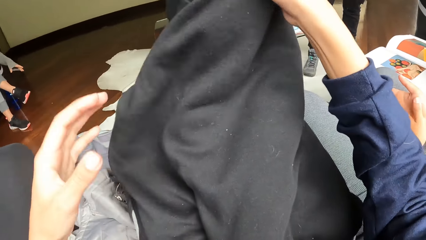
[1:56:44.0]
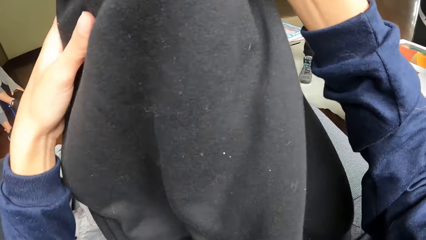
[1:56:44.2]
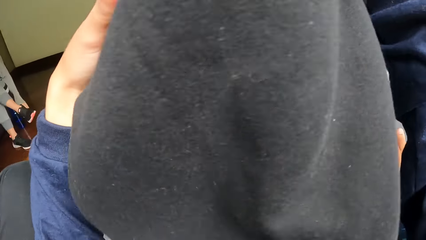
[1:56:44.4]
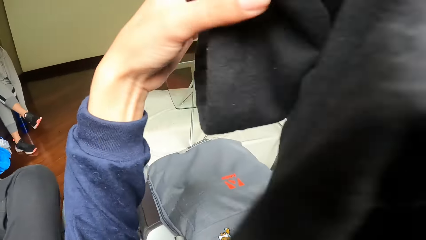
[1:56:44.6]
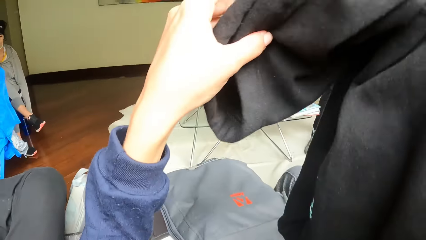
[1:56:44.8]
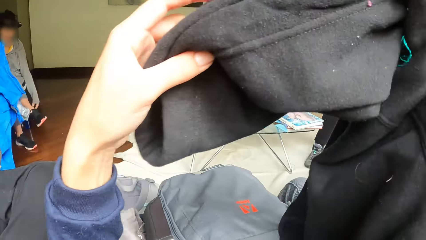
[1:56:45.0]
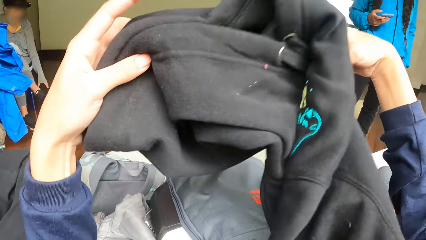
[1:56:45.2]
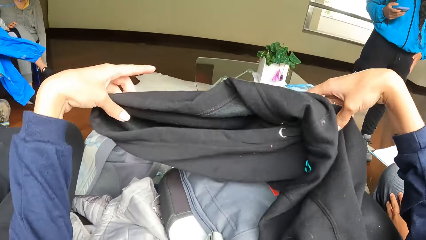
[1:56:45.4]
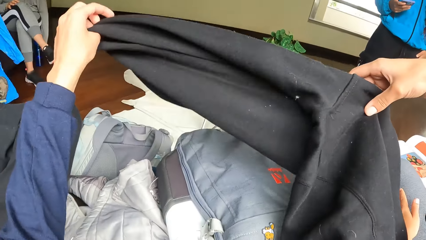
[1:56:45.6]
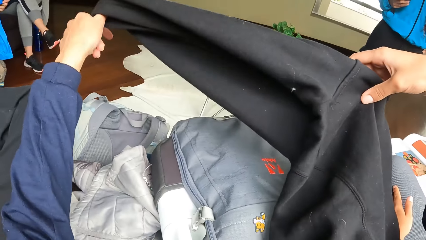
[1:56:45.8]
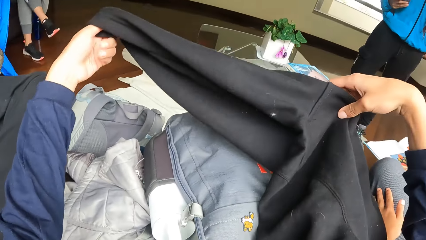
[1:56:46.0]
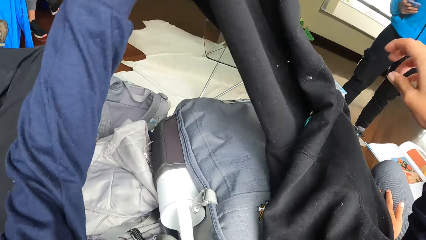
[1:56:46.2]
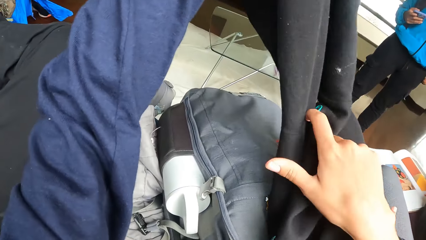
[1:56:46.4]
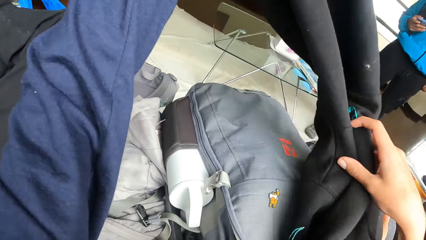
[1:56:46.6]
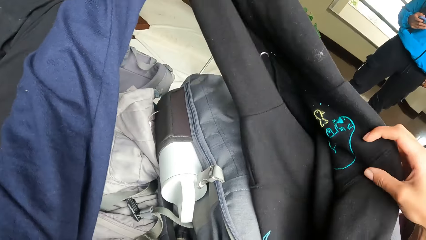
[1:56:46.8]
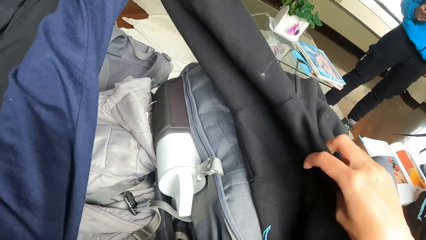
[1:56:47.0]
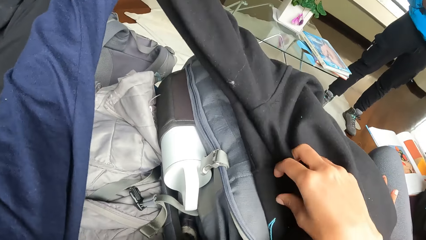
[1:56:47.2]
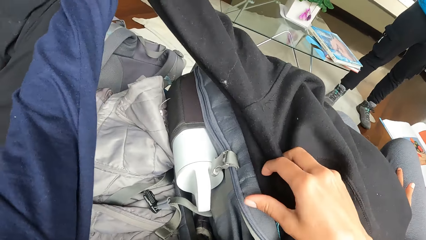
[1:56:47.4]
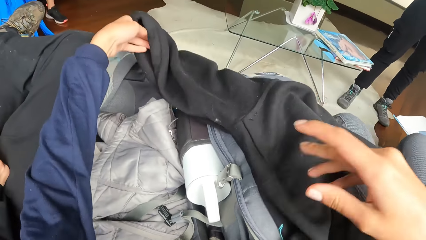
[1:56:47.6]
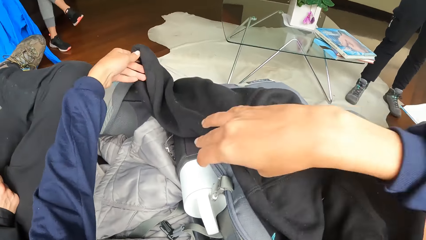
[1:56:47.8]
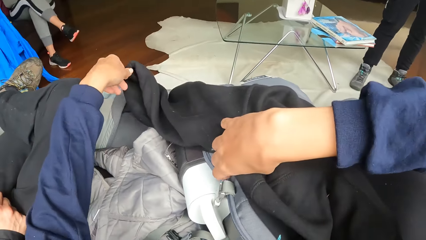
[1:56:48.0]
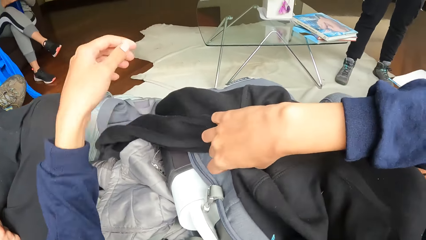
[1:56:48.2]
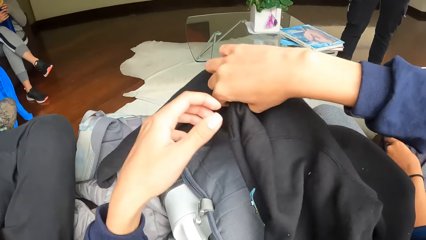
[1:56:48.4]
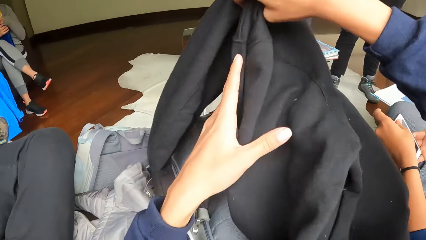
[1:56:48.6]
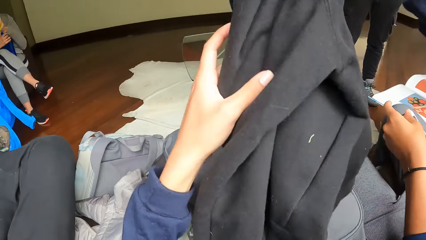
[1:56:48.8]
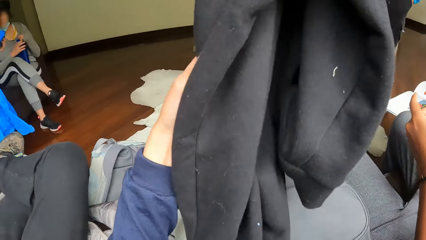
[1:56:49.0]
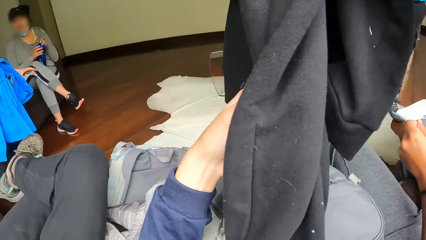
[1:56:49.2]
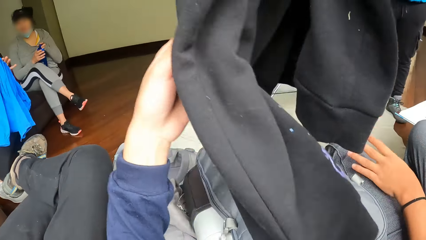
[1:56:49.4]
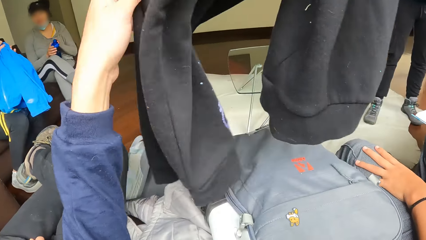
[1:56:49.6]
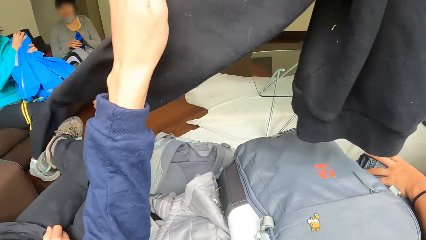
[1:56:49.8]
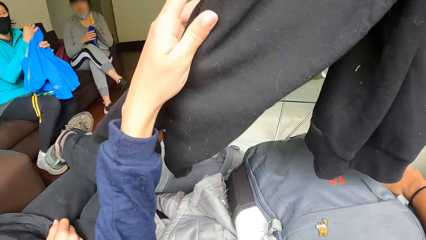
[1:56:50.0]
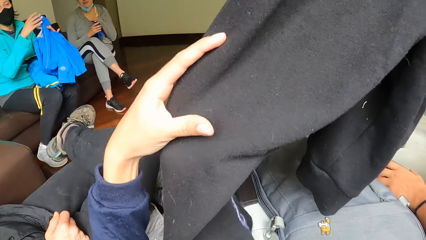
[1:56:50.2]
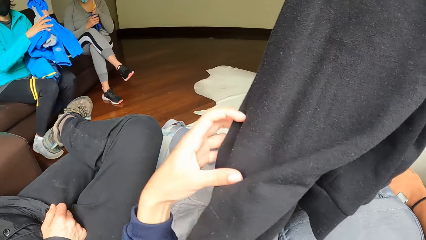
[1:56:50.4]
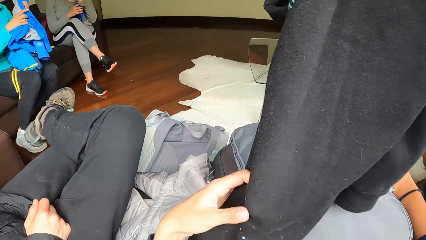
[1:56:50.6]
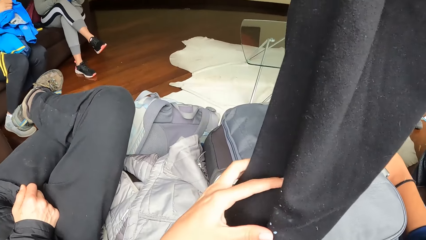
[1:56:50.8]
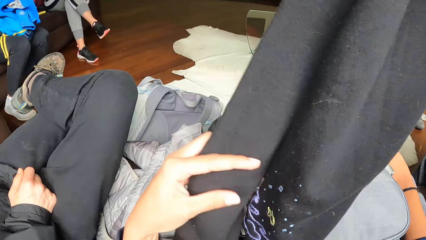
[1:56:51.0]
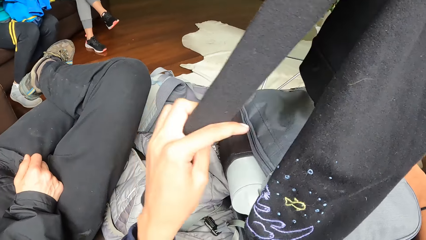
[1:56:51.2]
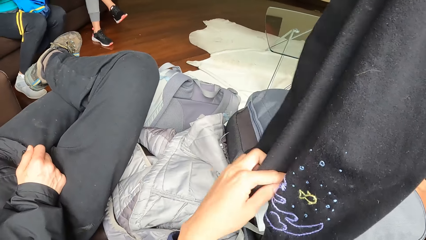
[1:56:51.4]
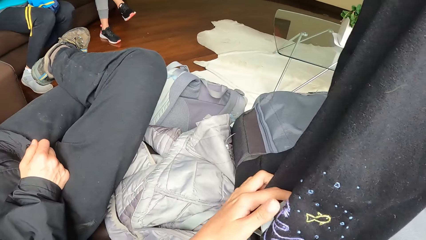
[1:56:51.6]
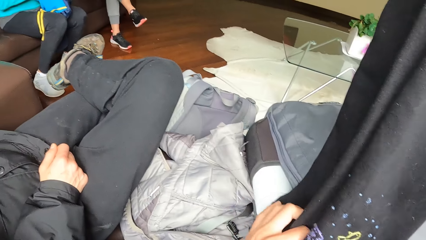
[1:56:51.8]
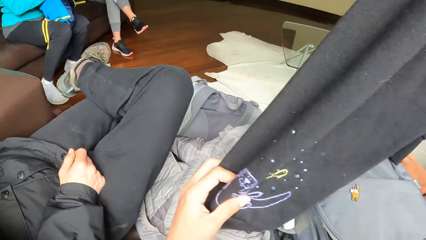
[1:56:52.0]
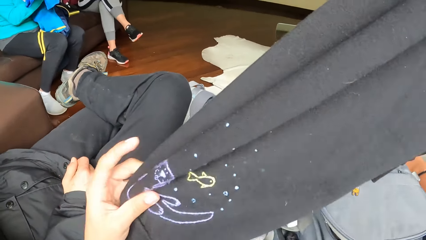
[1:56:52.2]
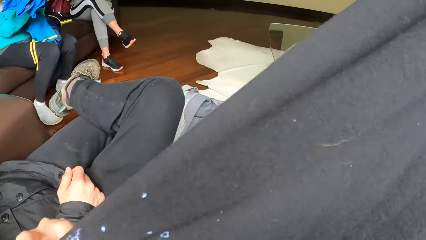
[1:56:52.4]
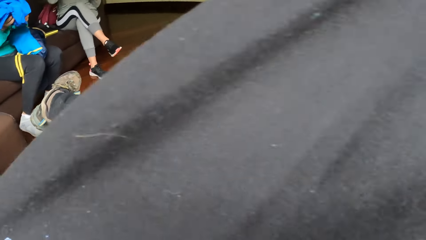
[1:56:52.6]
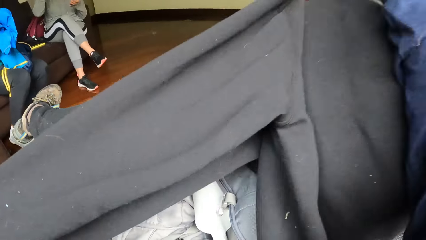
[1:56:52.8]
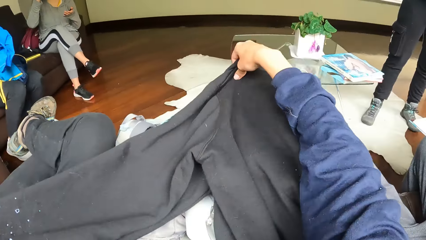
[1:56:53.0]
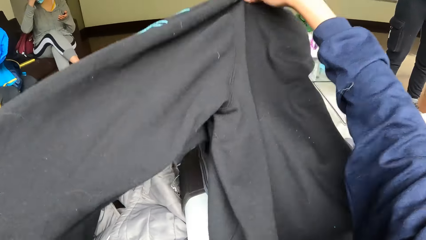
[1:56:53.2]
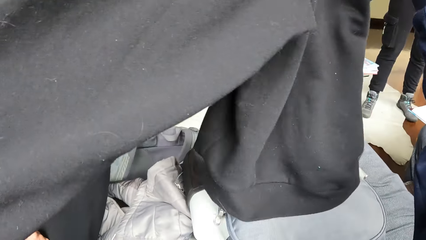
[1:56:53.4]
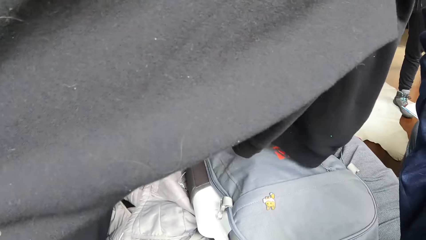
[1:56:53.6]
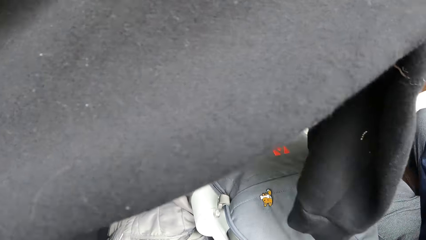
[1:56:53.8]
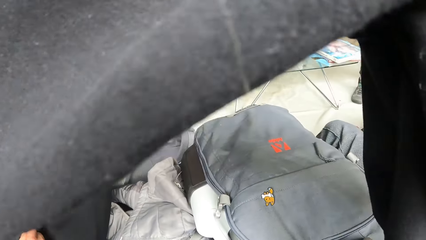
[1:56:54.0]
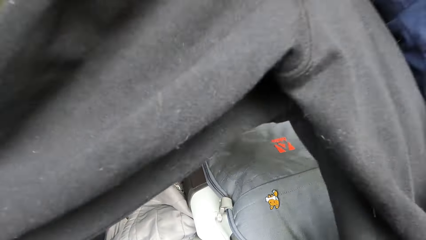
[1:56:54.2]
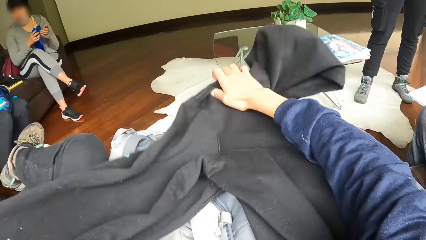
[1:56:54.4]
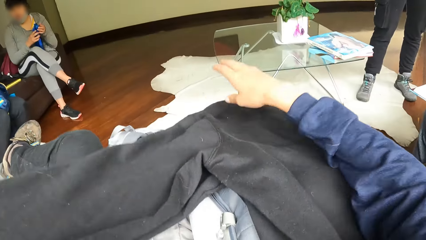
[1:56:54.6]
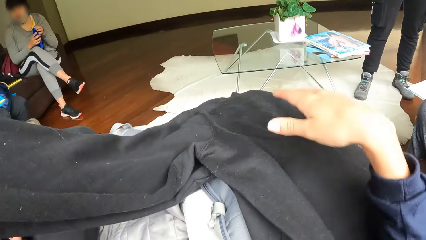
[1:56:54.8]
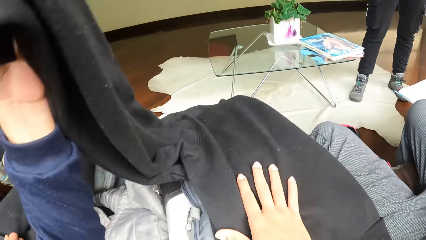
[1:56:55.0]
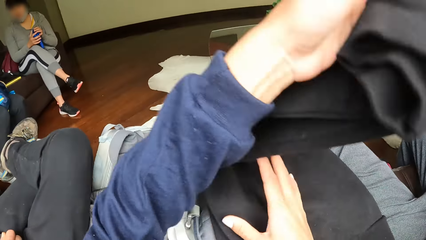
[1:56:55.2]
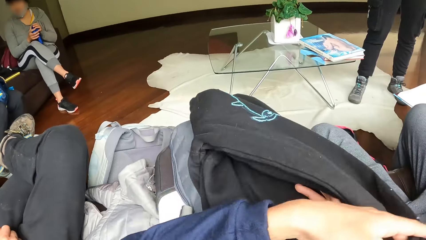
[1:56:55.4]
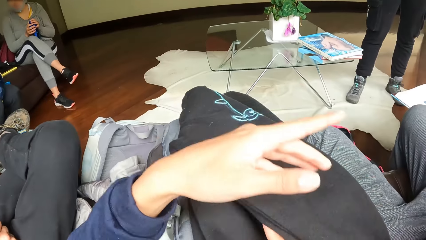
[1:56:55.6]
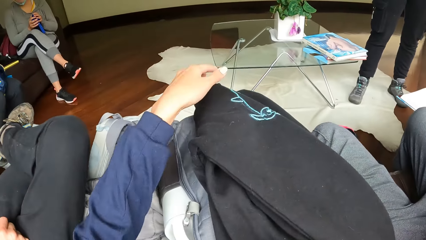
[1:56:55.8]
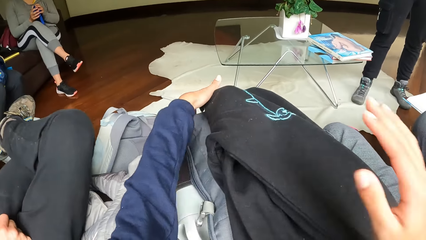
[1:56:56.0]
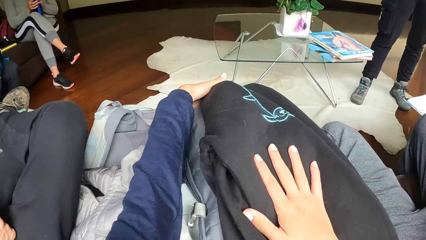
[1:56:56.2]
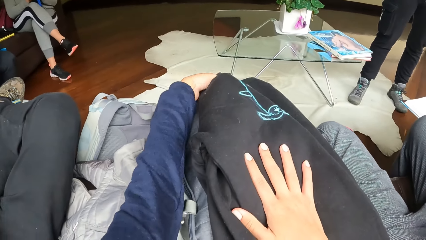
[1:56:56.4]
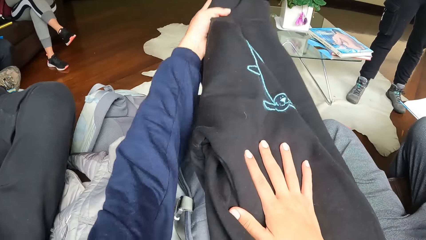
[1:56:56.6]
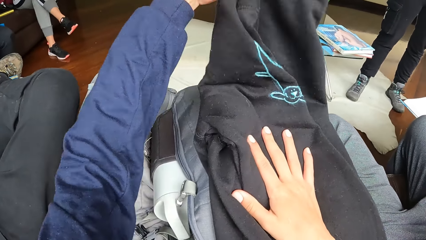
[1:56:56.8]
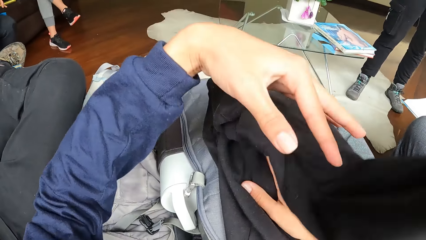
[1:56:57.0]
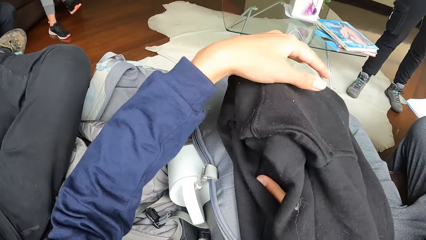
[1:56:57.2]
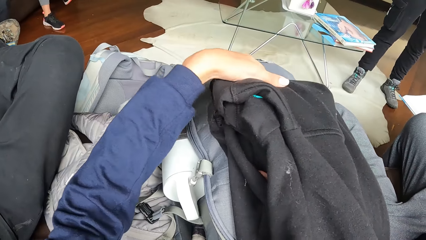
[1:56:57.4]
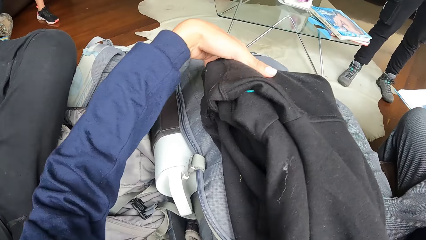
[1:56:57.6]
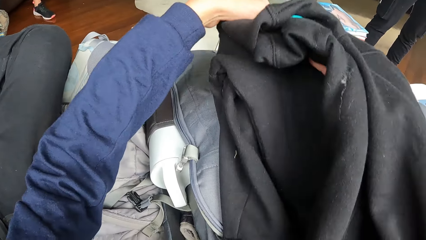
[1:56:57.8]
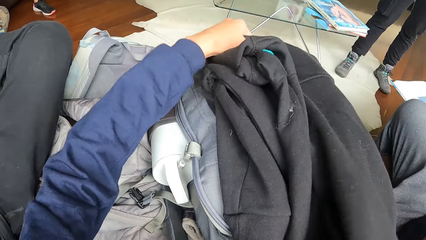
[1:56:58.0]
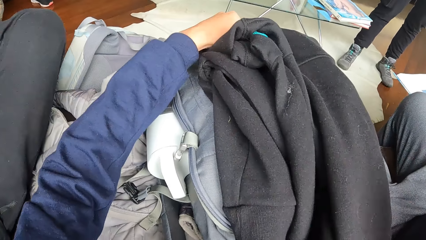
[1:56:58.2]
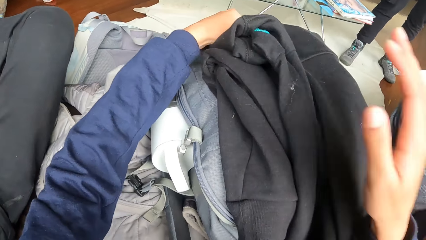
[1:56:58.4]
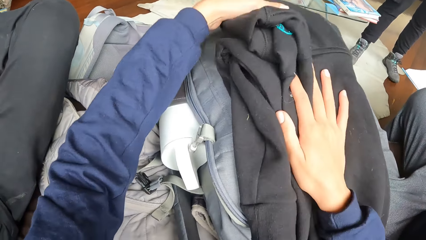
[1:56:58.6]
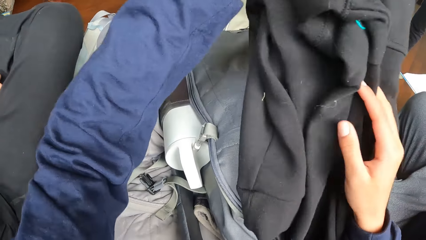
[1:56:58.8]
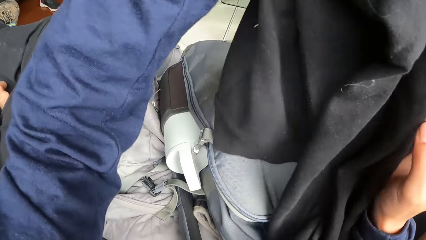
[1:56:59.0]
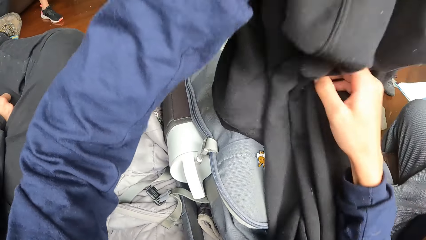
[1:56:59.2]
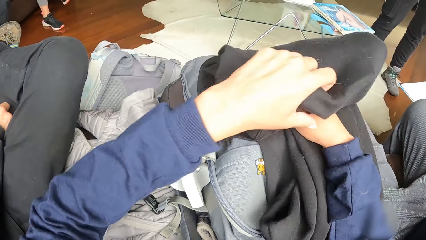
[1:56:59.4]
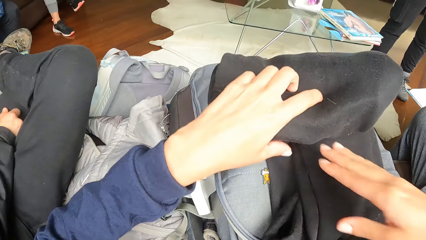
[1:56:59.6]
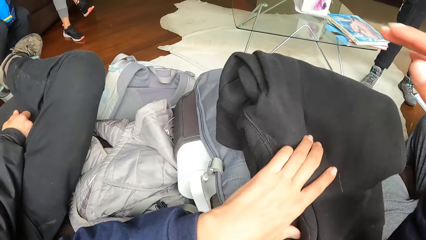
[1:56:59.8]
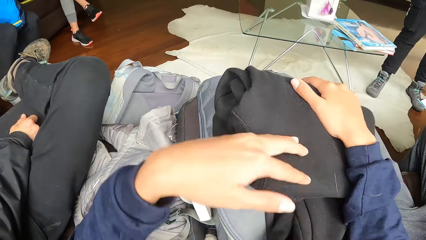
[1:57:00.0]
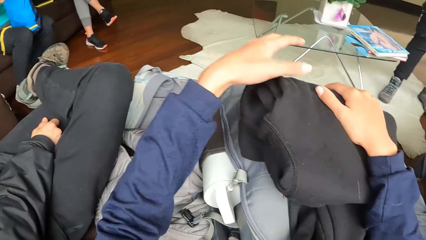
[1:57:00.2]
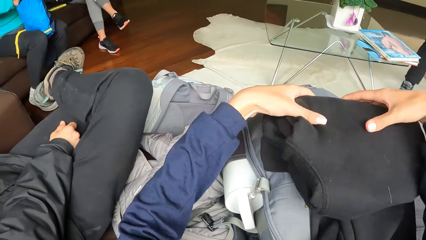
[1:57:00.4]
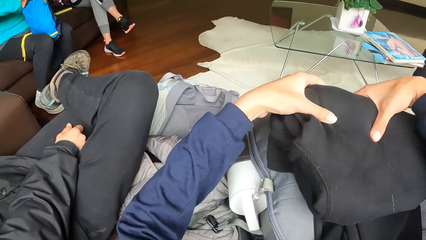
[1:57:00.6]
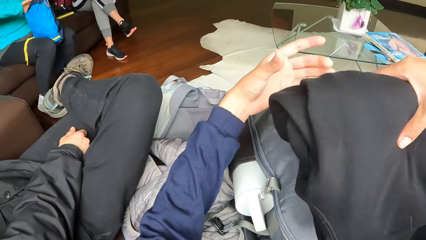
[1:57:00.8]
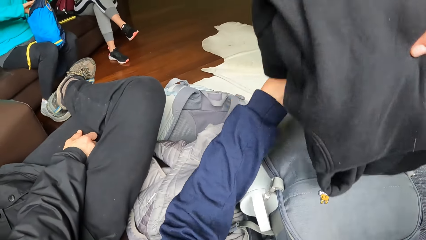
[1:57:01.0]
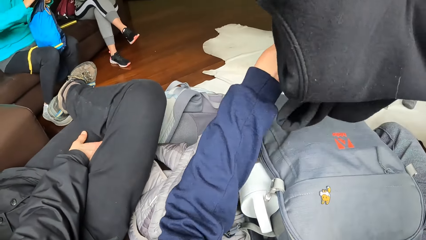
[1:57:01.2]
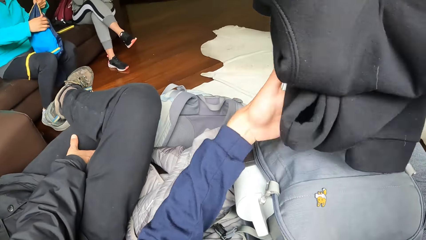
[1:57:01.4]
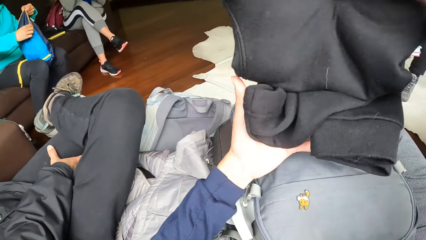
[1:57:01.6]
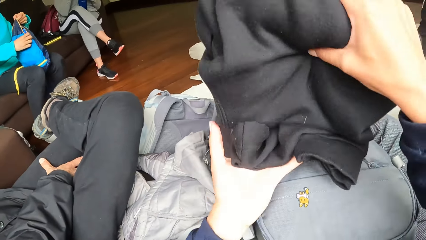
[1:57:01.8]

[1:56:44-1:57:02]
The camera wearer folds the black hoodie with both hands. They fold the hoodie.
